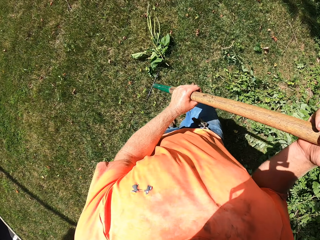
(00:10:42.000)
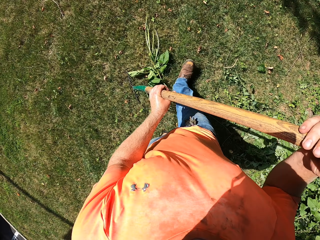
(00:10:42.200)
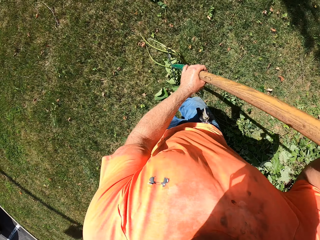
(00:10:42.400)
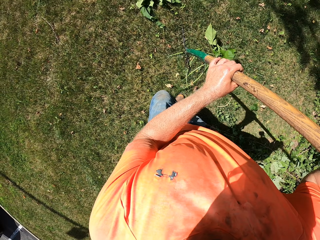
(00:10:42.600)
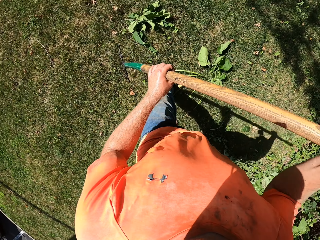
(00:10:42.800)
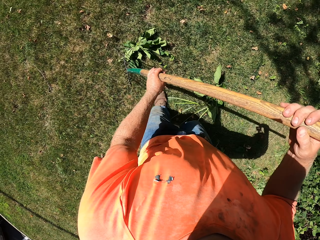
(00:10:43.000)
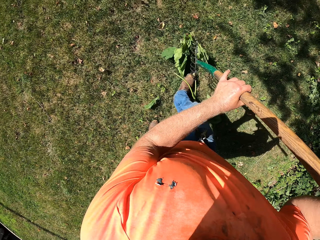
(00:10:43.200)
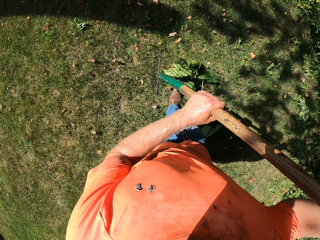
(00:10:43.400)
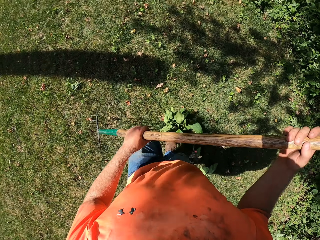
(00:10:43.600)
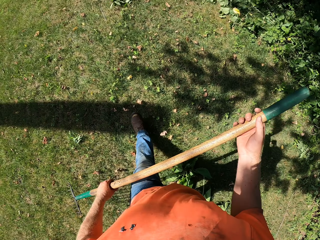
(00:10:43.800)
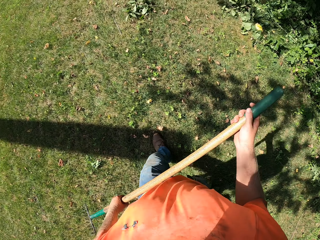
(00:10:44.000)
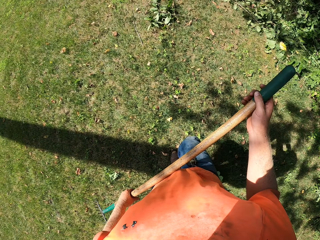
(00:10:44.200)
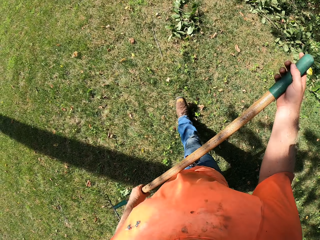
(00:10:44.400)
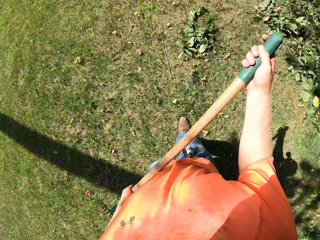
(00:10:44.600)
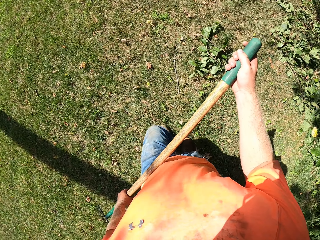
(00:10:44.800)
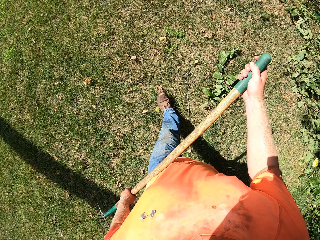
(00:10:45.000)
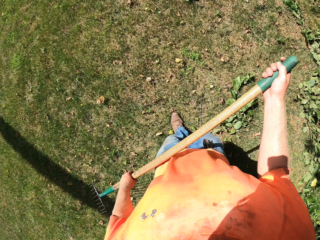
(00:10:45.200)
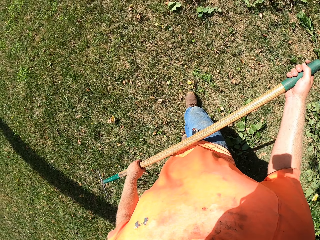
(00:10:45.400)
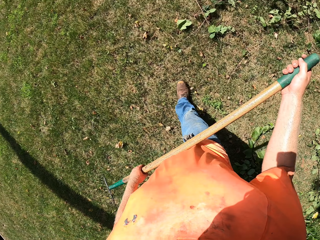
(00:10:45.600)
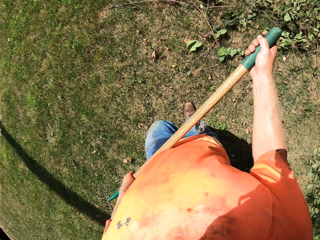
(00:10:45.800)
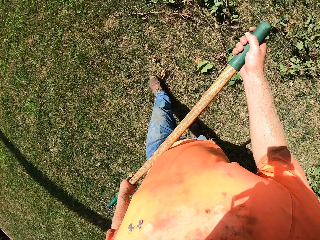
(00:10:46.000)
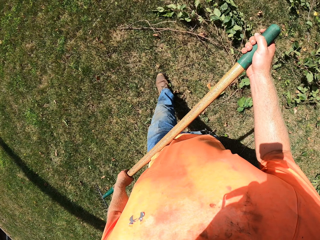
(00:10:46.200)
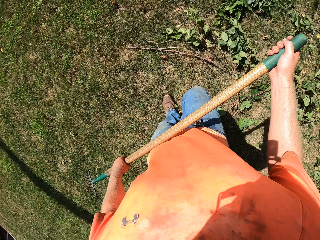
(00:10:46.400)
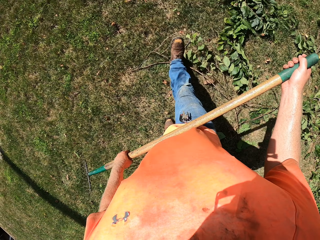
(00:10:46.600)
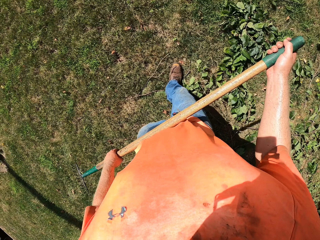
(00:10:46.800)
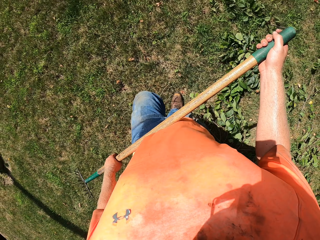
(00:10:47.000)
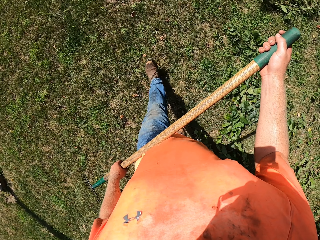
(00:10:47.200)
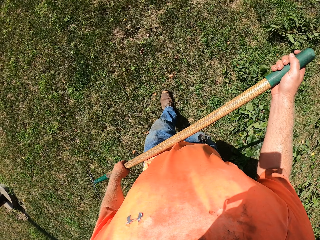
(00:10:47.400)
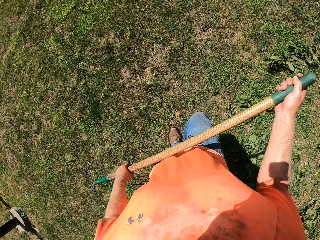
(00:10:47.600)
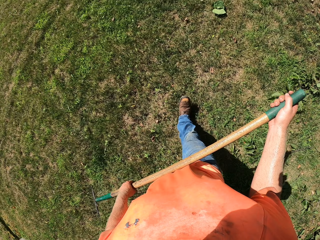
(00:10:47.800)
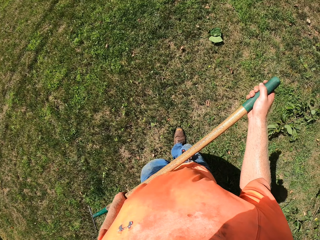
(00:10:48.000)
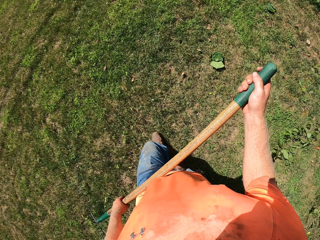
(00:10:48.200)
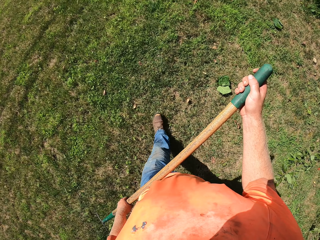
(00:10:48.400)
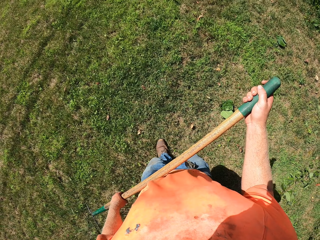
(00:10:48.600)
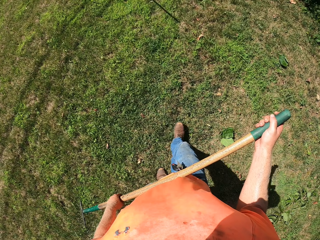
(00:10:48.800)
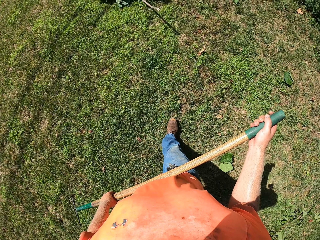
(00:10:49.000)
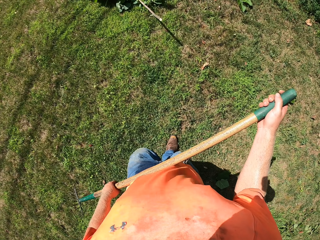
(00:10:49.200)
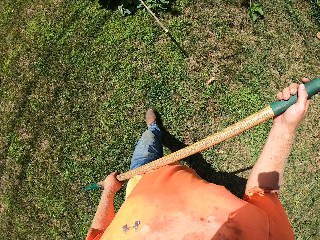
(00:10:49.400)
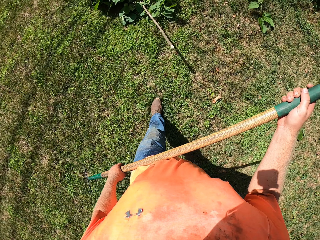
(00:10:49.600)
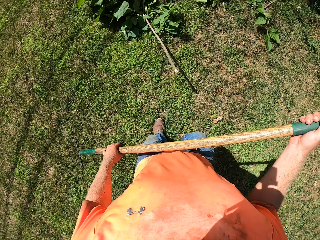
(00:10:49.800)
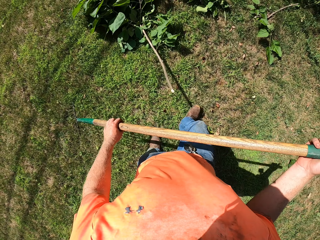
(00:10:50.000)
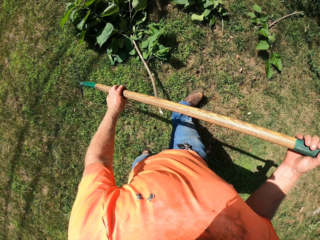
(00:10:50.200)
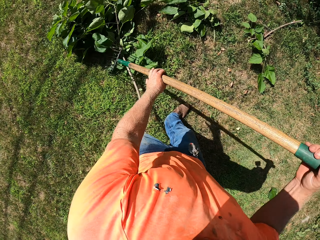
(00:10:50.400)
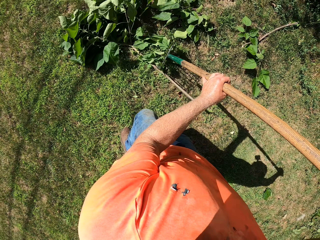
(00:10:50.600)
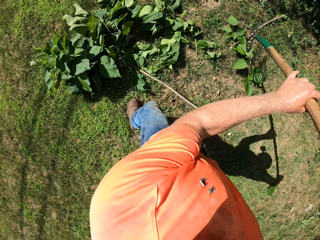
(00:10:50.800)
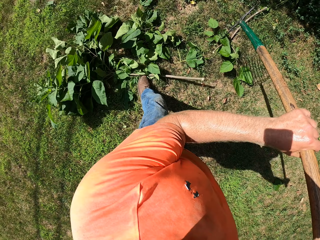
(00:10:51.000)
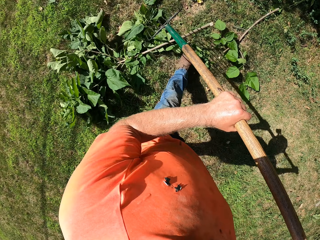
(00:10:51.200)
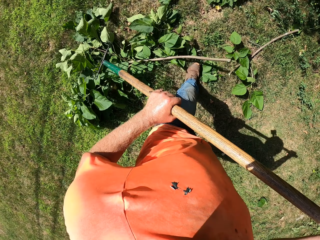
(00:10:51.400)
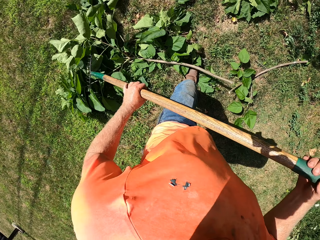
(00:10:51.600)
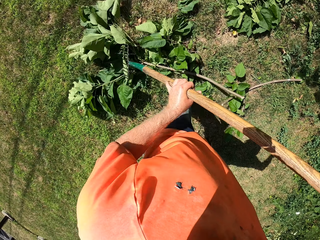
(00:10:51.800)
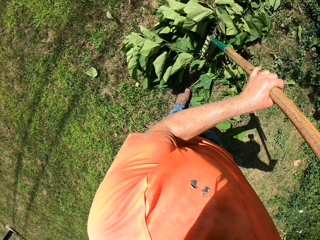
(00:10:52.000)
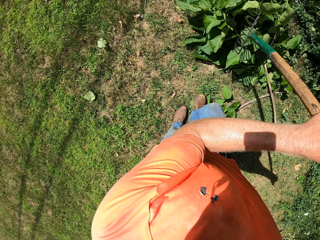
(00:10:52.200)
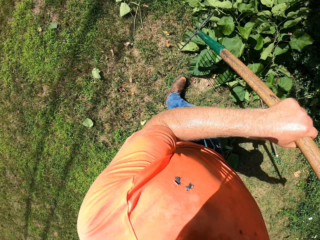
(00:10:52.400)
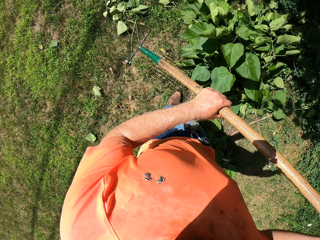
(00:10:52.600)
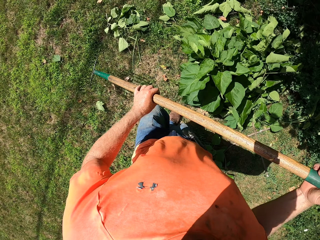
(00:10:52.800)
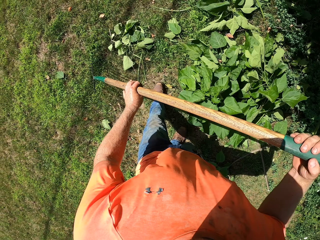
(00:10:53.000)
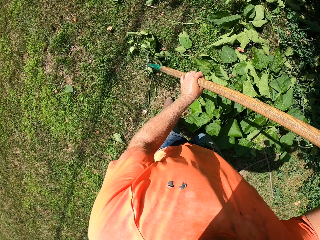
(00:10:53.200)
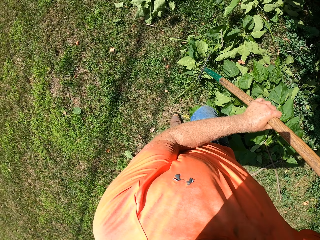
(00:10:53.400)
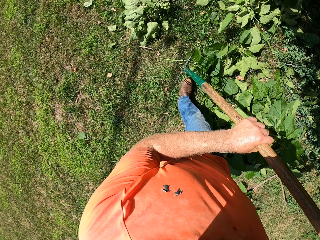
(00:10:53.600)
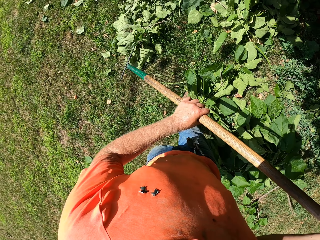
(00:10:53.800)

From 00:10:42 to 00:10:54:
The camera wearer rakes the ground with the rake in both hands. They sweep the leaves using the rake.

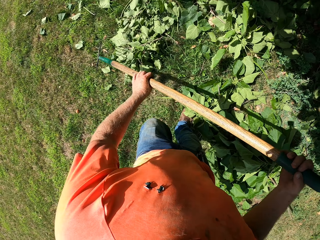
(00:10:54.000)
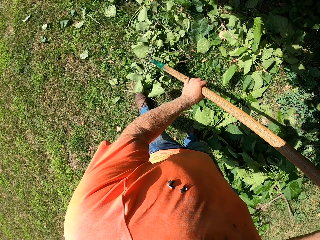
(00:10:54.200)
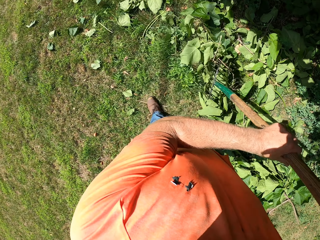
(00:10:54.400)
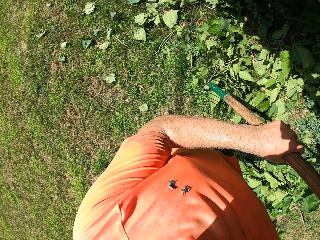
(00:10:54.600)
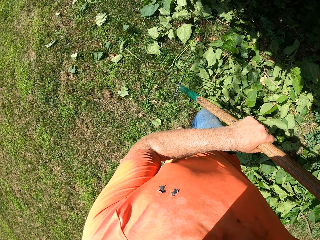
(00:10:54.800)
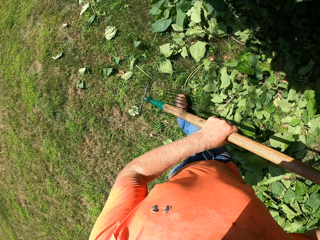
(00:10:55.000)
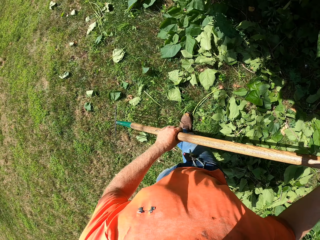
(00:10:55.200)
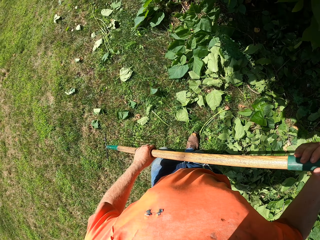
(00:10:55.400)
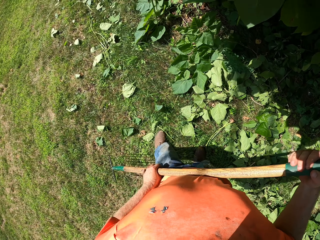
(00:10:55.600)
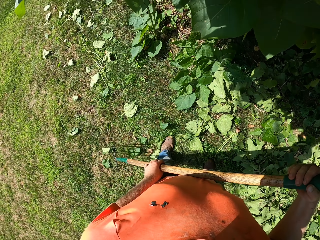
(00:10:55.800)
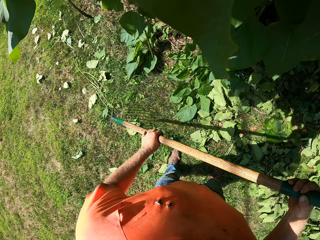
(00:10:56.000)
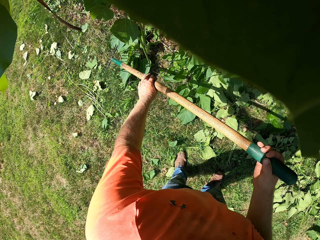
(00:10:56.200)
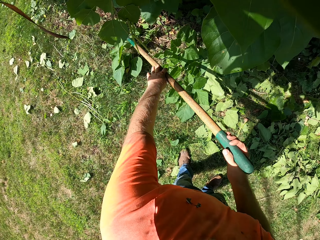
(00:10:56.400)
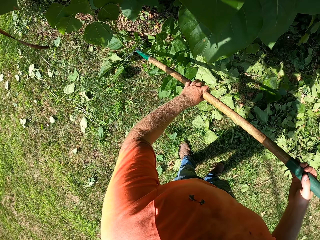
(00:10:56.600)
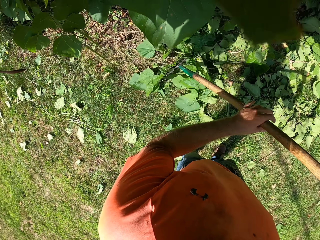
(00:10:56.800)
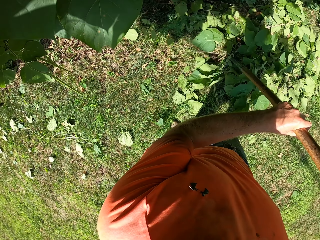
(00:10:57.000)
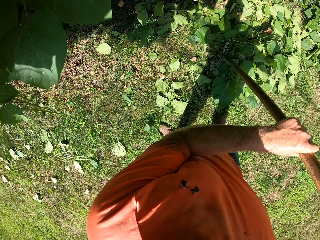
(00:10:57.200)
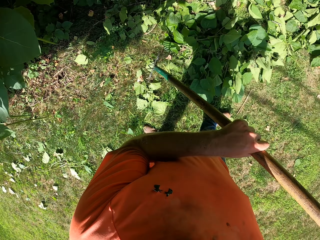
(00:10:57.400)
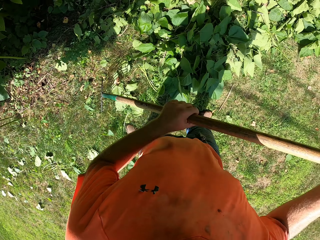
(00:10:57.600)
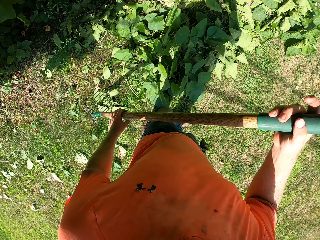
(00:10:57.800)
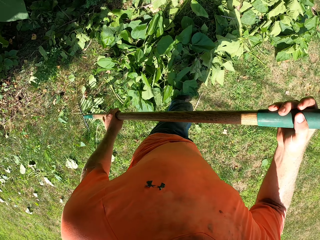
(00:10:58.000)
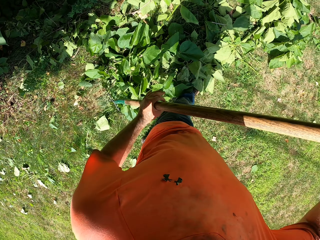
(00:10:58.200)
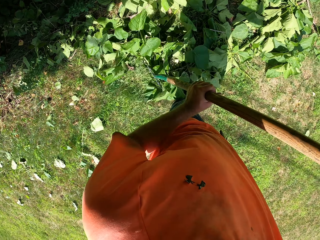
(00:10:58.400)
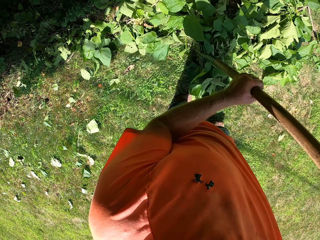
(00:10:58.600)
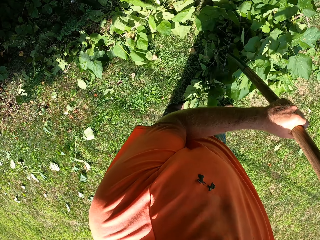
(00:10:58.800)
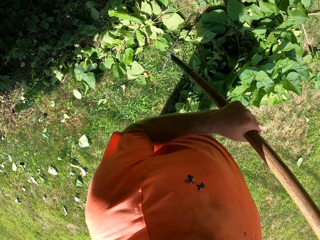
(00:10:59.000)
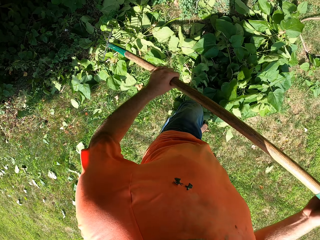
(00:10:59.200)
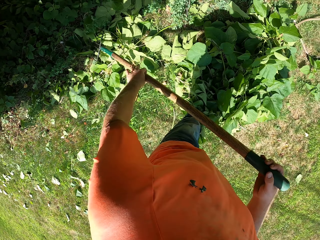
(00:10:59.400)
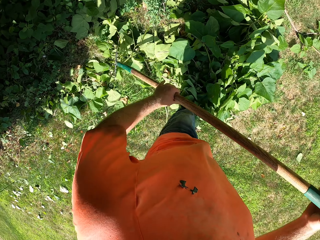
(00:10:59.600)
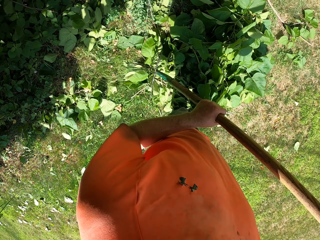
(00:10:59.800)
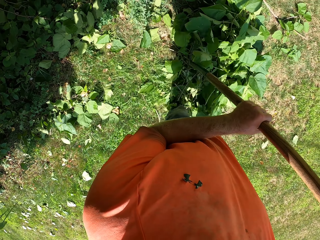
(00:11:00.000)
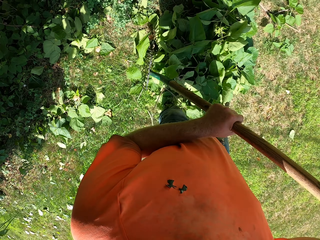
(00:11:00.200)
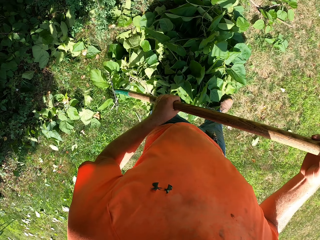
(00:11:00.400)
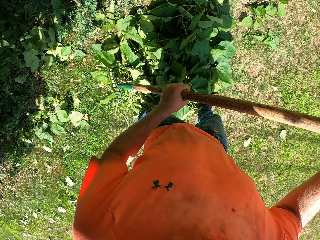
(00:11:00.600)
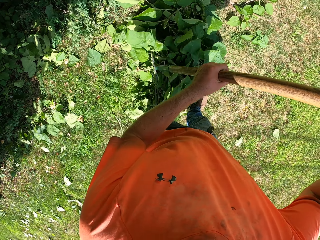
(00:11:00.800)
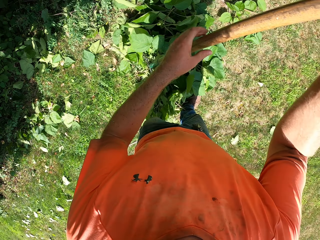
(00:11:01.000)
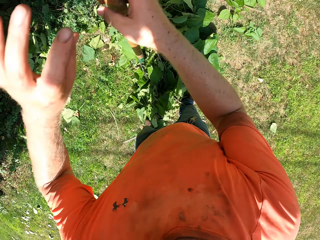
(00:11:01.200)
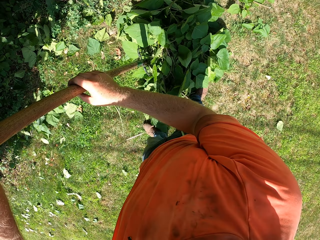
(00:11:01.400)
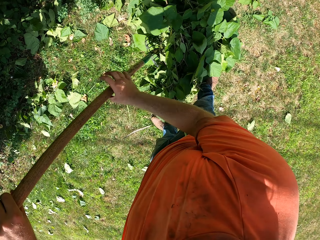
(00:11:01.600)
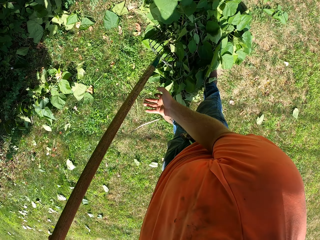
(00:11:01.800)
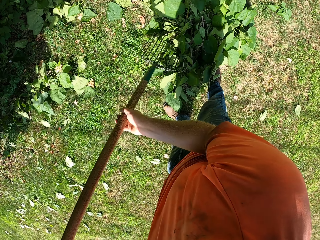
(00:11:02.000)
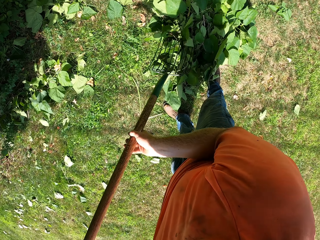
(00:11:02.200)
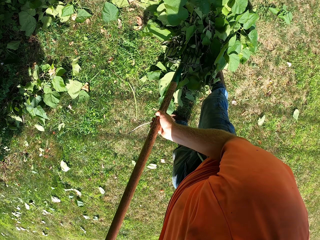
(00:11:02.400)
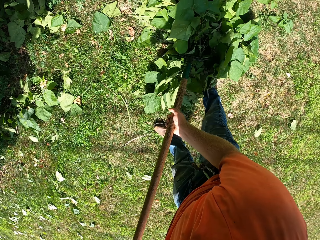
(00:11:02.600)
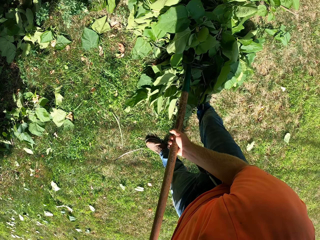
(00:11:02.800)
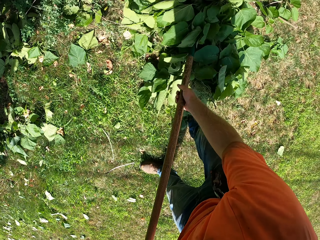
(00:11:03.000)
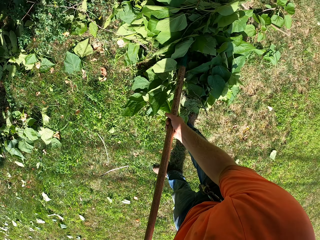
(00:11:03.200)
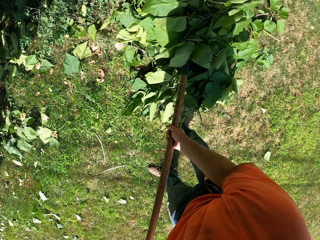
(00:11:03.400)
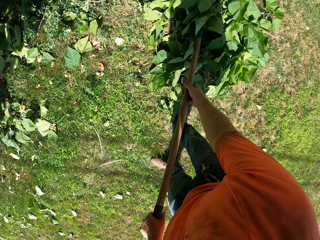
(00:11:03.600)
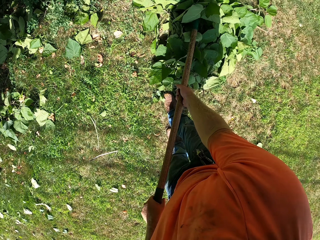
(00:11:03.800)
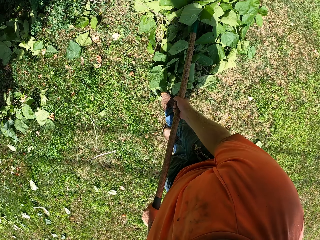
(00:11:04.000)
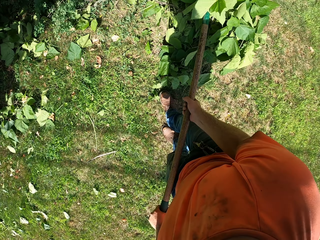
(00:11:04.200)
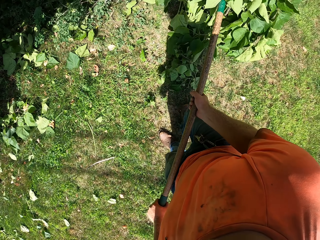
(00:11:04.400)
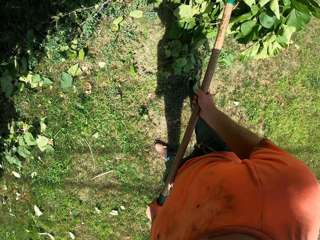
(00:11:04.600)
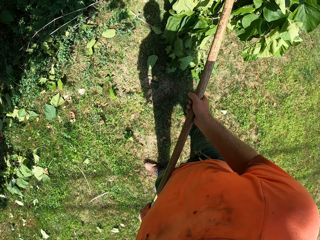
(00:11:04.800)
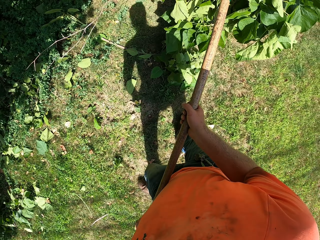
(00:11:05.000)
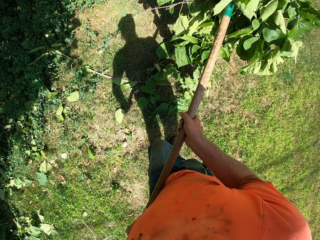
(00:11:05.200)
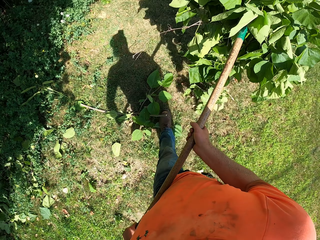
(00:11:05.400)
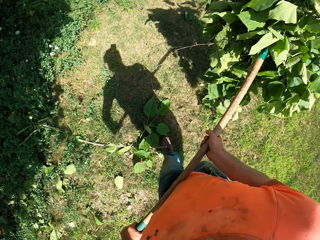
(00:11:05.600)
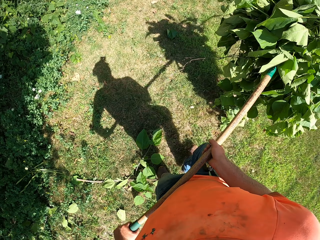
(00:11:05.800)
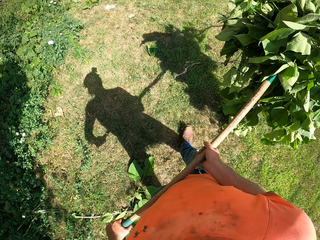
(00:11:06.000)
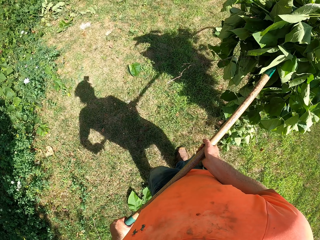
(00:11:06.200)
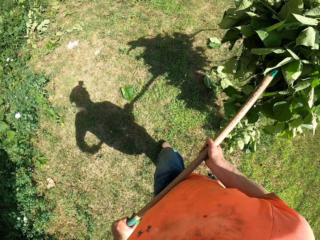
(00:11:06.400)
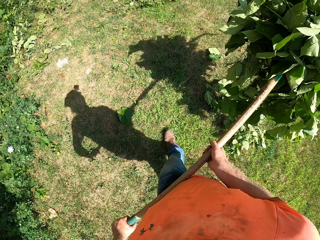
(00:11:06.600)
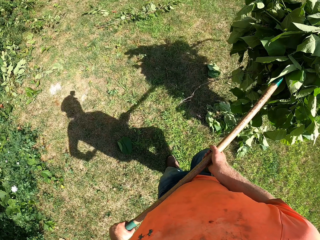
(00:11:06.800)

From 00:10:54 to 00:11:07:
The camera wearer packs the branches on the ground with the rake in both hands. They carry leaves with the rake.
